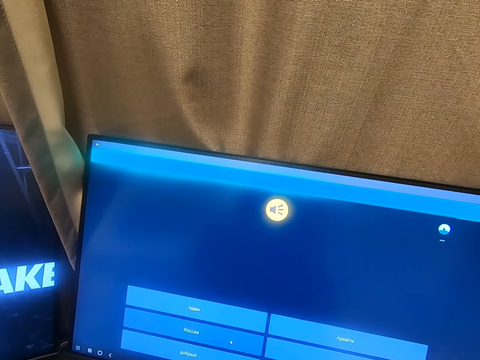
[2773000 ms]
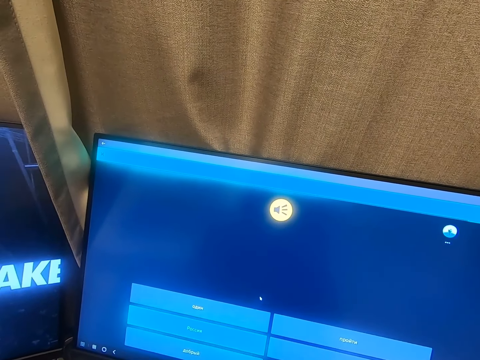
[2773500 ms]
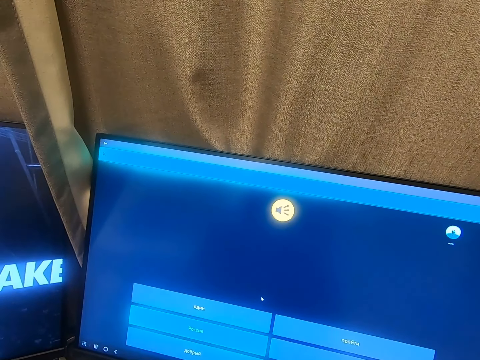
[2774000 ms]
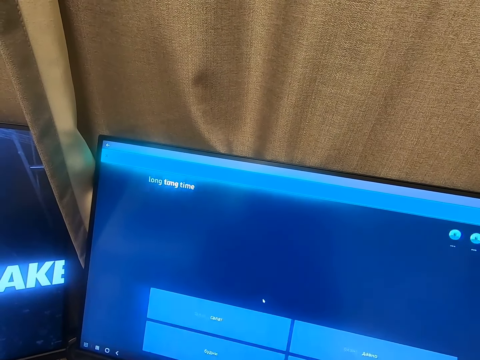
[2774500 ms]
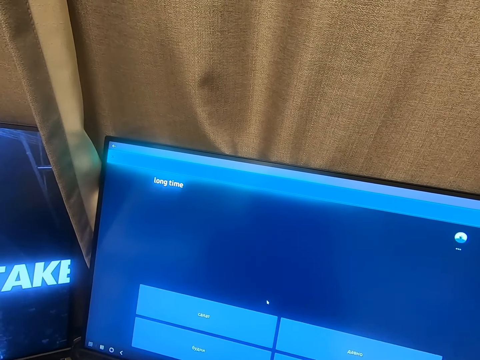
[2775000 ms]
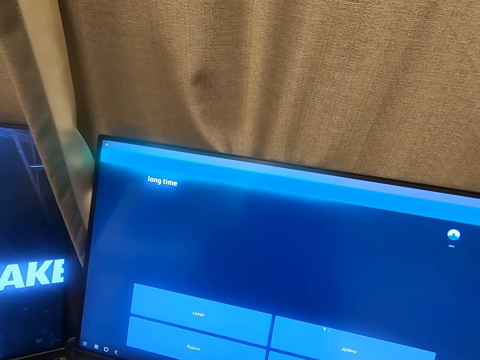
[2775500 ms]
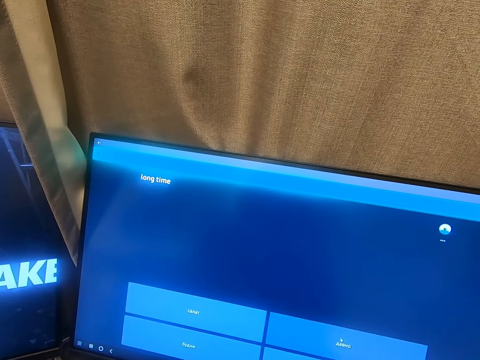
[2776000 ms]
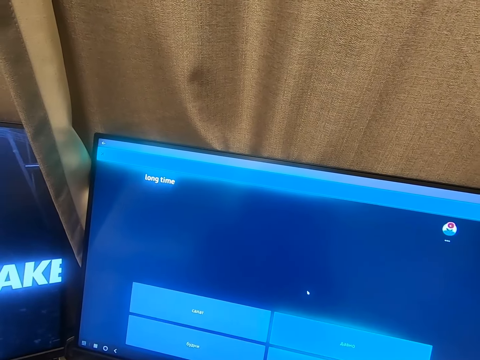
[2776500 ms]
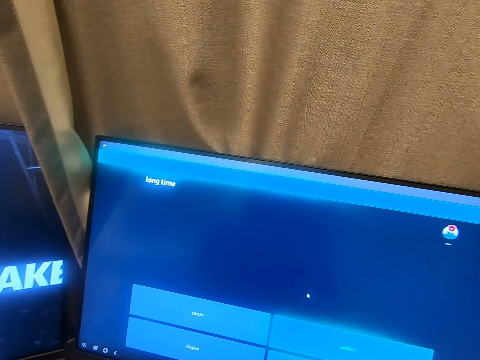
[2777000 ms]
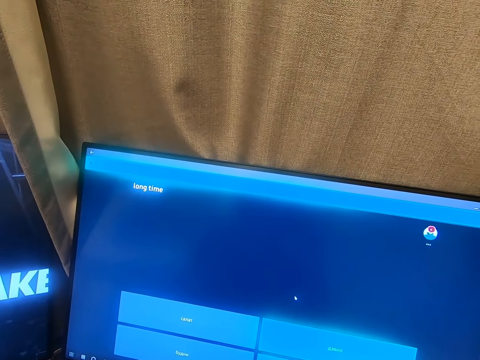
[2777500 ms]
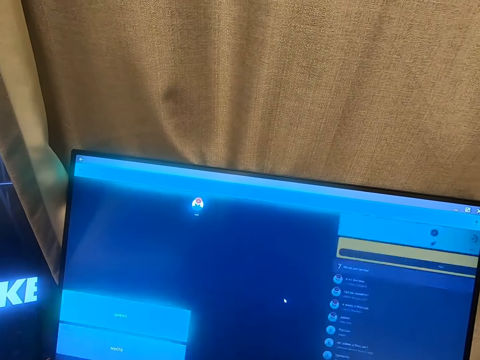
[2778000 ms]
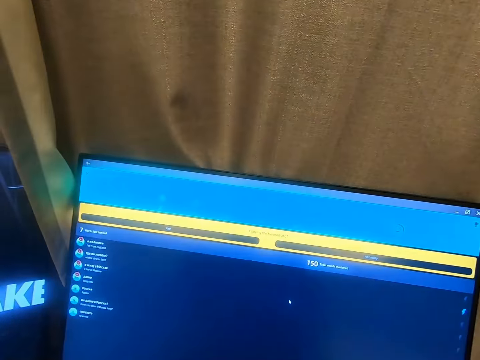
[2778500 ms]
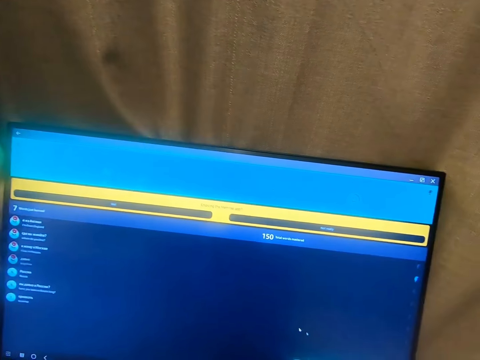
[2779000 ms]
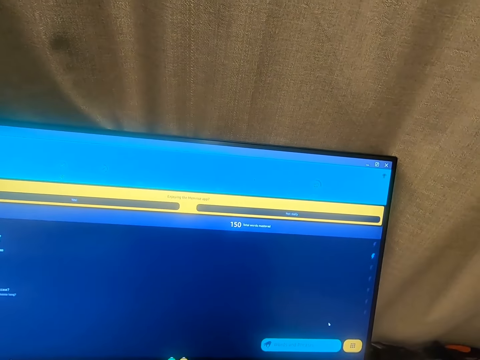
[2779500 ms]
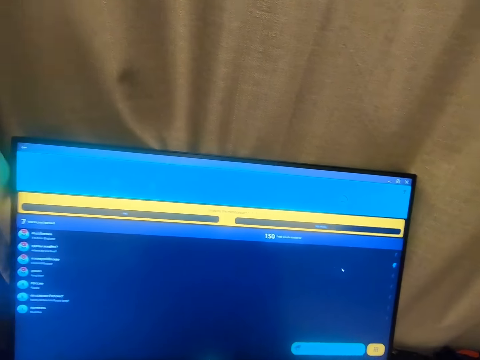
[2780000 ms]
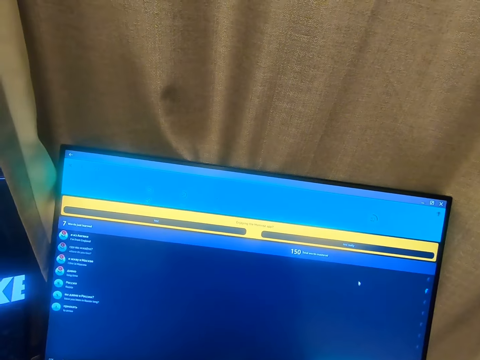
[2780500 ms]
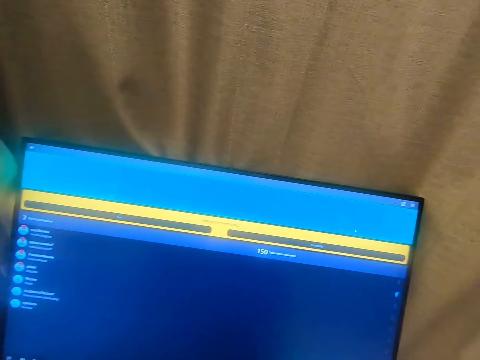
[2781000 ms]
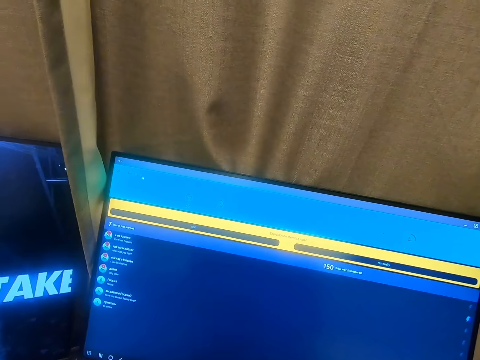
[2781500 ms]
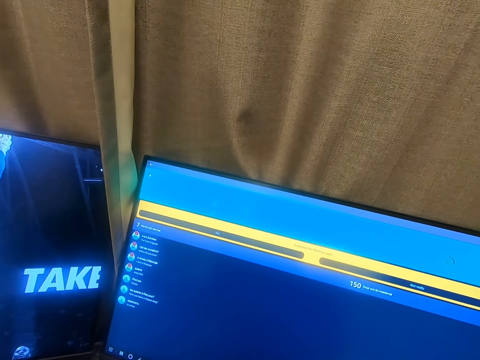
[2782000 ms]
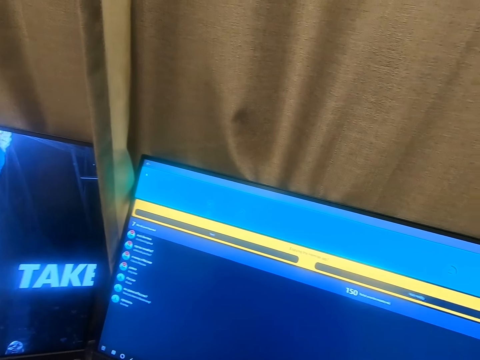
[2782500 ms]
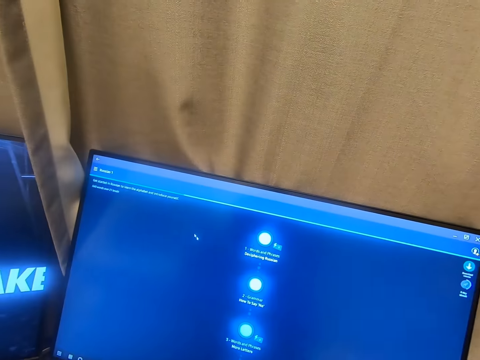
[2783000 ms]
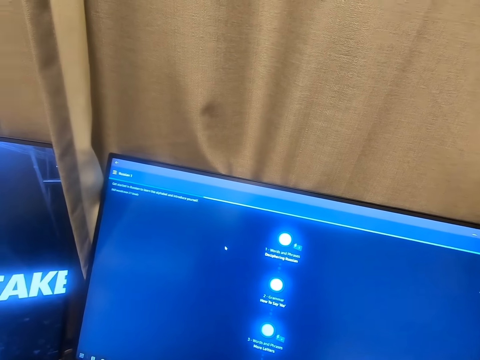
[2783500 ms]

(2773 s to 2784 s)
The camera wearer talks. They operate the computer. They stare at the computer. They operate the computer.
